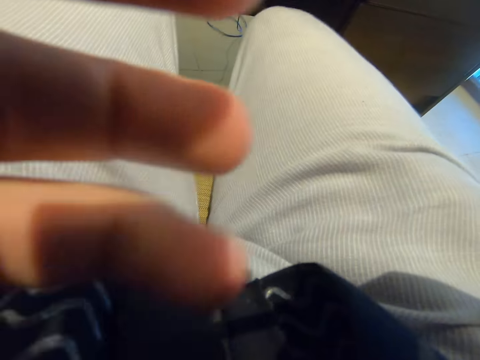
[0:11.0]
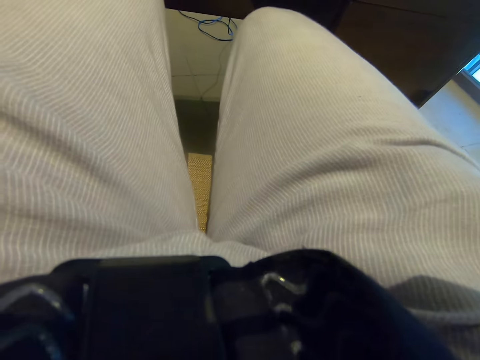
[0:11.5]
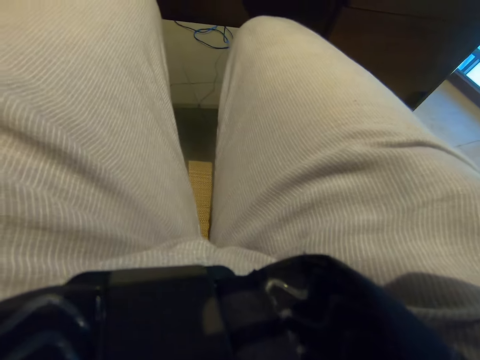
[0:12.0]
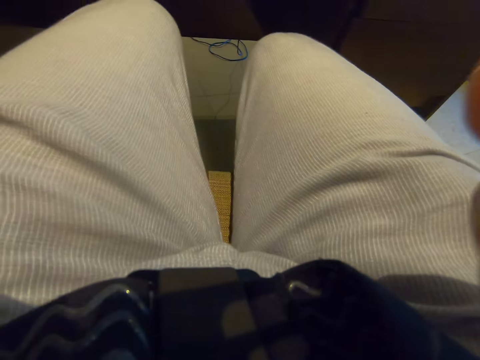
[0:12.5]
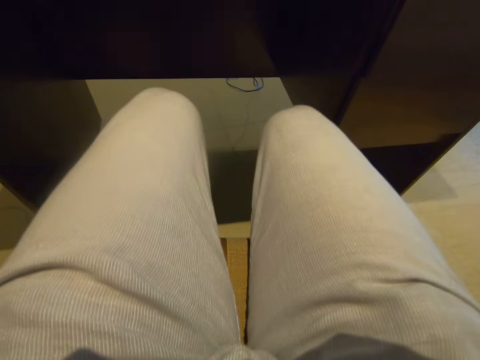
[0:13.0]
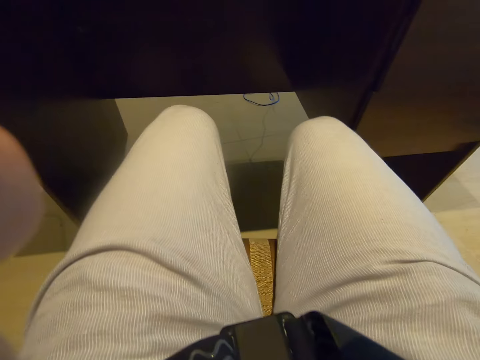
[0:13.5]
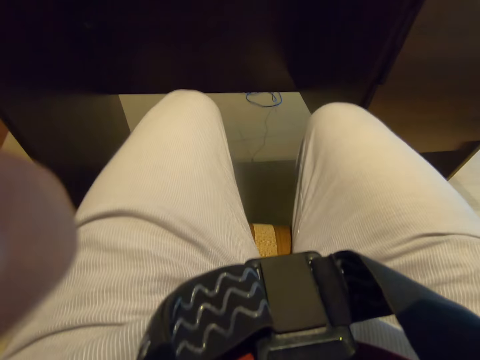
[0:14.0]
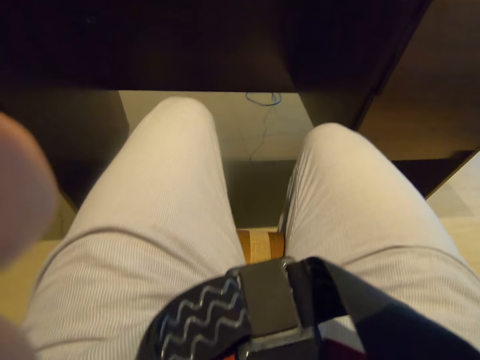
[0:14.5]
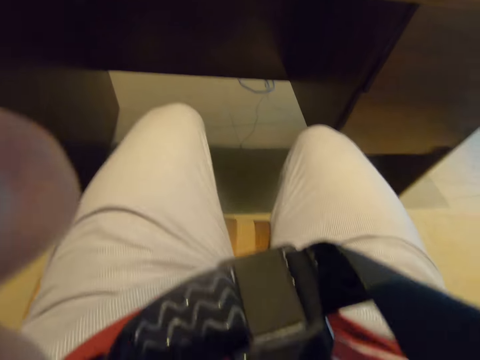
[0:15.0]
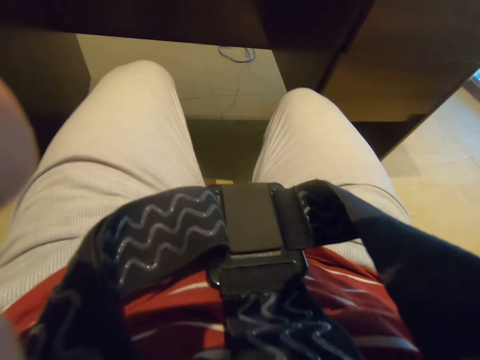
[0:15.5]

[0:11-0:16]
The camera wearer adjusts the camera.
